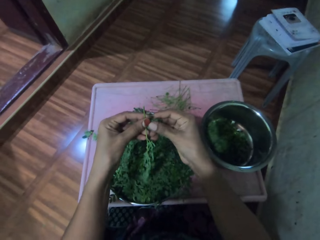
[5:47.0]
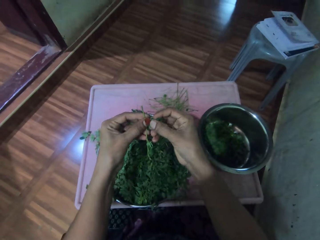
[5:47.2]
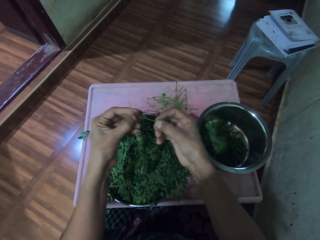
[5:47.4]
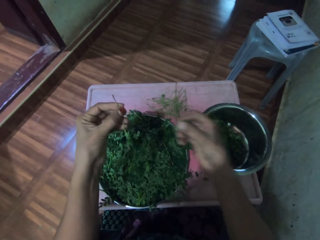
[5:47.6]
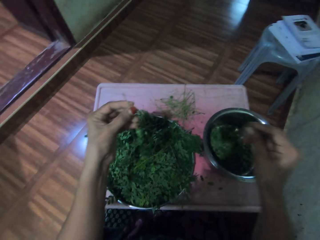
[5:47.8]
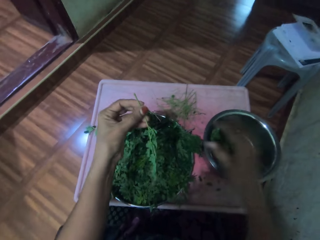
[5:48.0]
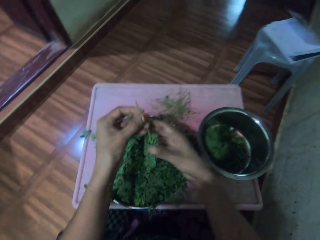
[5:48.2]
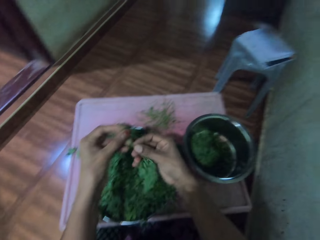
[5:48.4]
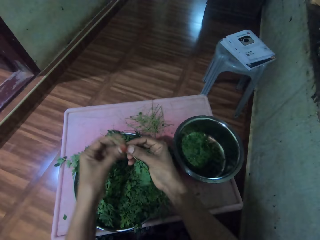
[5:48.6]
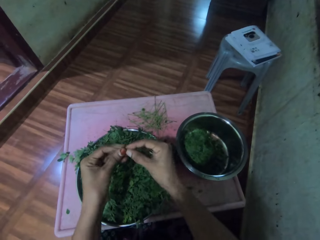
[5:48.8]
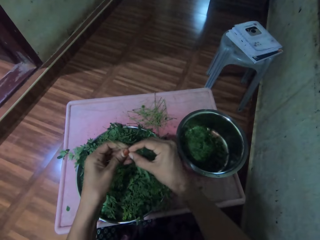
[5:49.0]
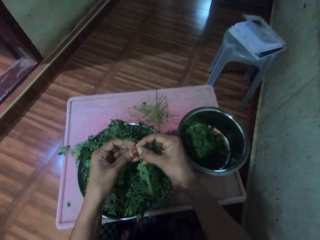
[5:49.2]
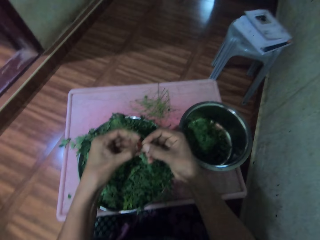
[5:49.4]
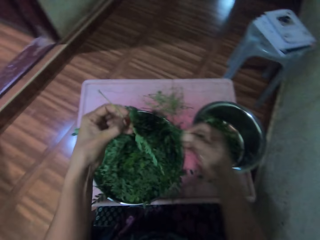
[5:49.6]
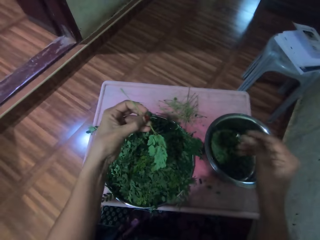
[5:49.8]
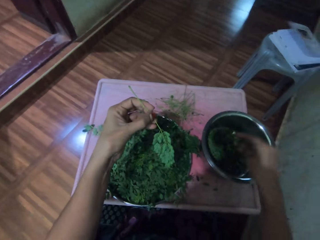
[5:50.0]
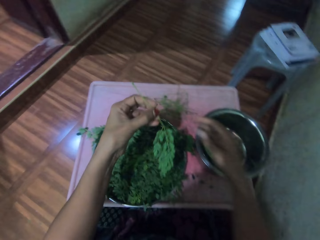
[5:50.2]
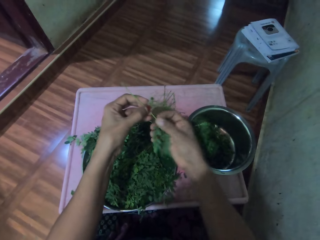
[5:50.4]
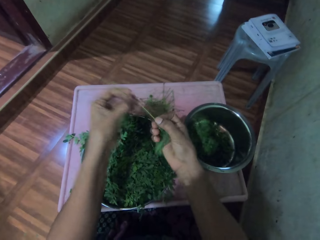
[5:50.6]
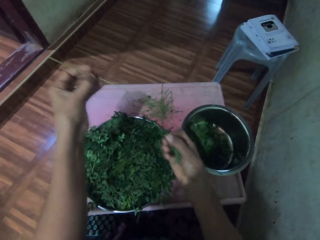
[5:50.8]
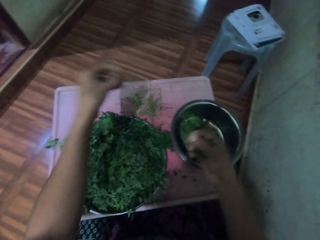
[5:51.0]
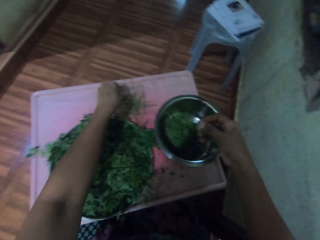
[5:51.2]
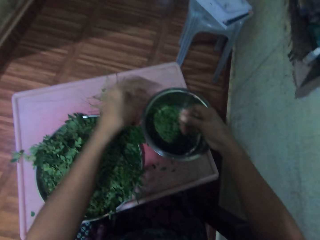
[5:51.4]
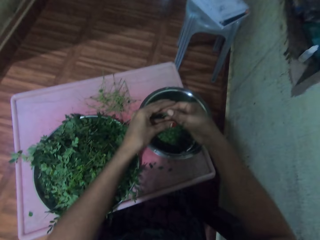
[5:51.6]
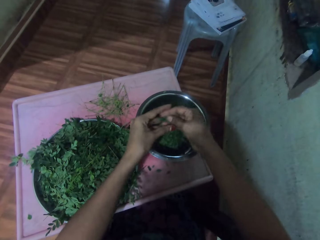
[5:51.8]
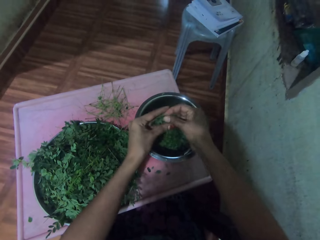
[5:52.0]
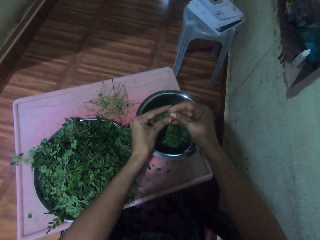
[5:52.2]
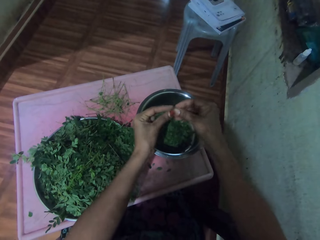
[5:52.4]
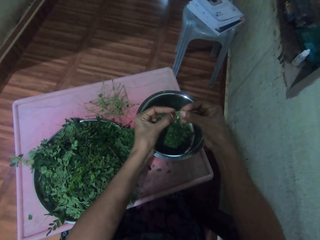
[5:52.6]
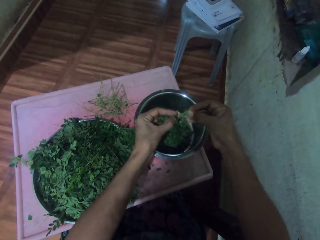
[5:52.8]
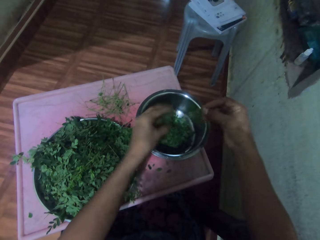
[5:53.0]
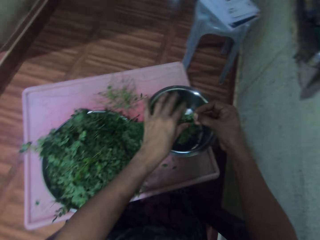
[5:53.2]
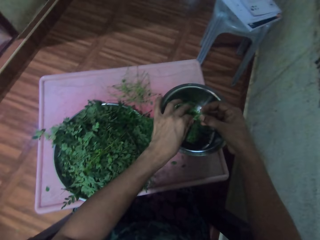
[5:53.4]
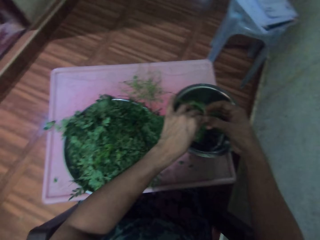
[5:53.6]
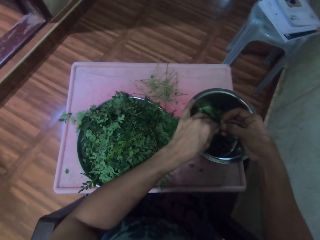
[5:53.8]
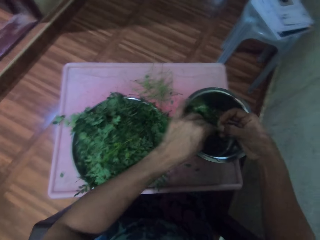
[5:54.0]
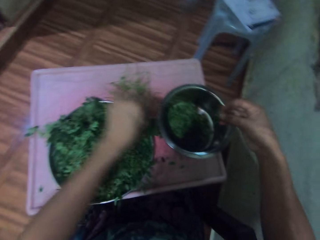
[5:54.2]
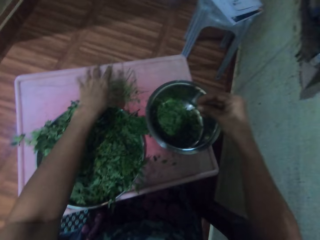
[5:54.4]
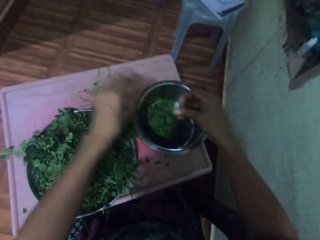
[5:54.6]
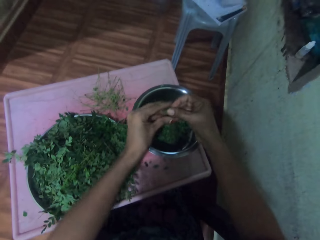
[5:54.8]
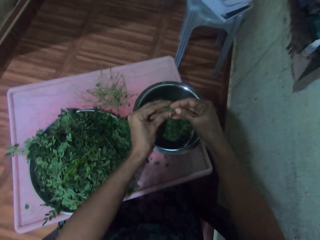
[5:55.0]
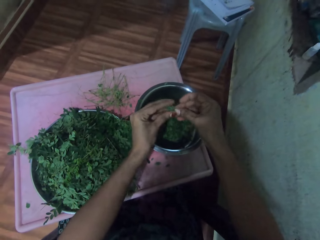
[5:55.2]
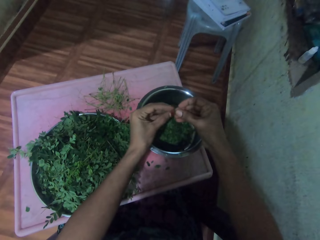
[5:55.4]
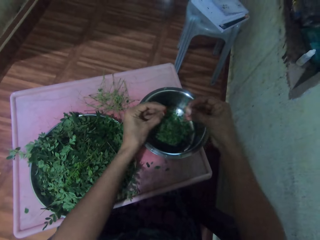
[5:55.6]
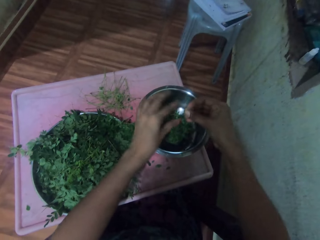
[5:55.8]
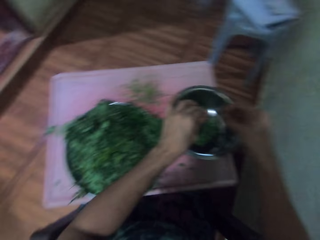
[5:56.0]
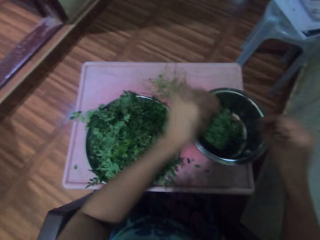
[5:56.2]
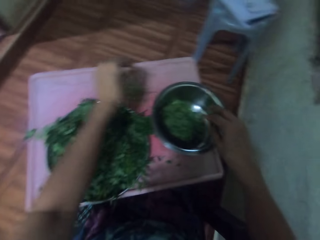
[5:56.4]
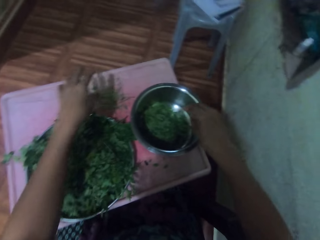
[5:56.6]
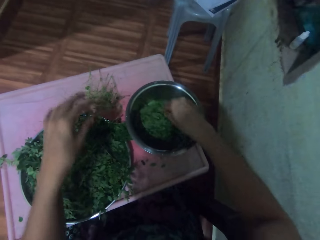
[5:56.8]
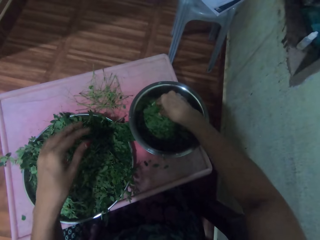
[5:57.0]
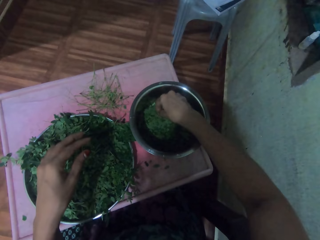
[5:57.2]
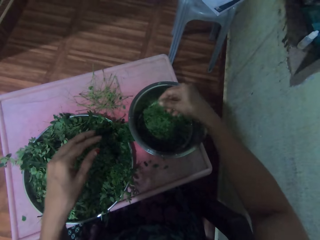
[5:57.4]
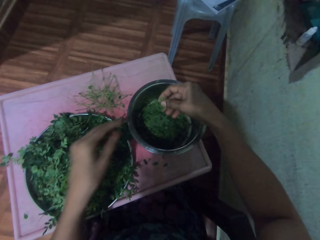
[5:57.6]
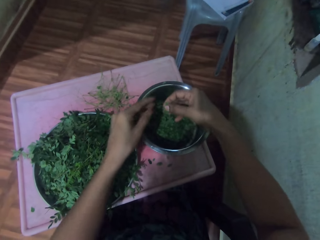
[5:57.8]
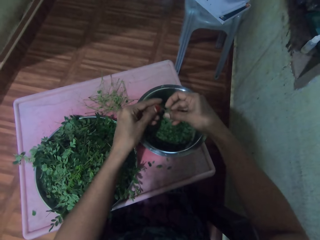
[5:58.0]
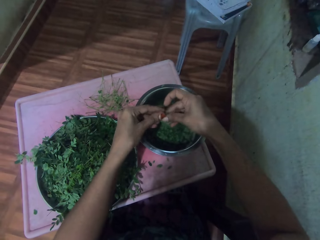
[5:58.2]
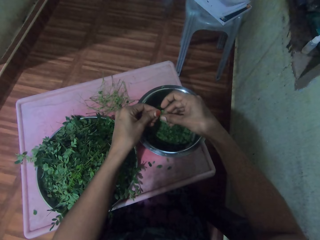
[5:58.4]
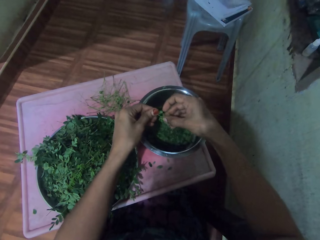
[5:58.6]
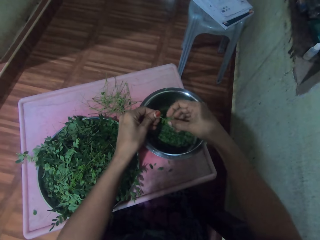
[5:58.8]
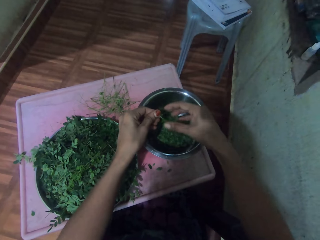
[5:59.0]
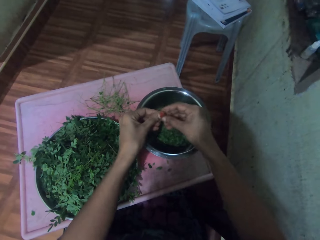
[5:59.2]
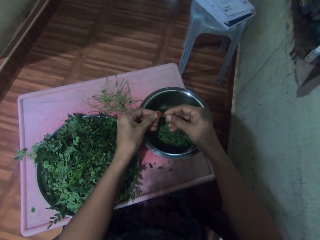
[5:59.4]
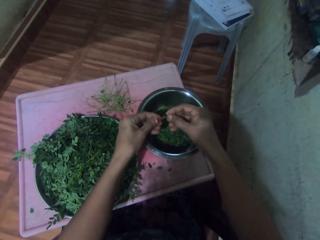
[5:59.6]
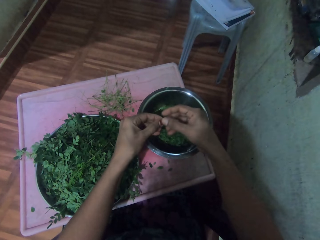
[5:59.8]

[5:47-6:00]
The camera wearer plucks vegetables from the stalk or twig. They put the vegetables in the silver bowl. They pluck vegetables from the stalk. They put the vegetables in the silver bowl. They pluck vegetables from the stalk. They throw the twig away. They put the vegetables in the silver bowl. They cut the vegetable. They put the vegetables in the silver bowl.

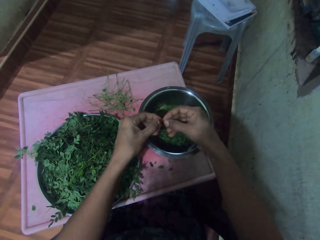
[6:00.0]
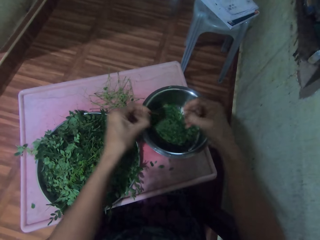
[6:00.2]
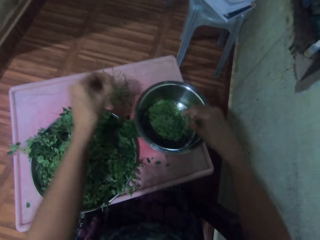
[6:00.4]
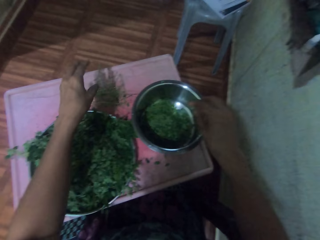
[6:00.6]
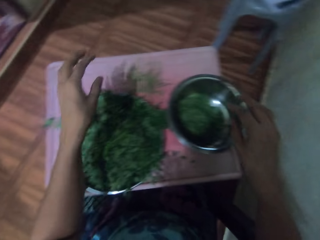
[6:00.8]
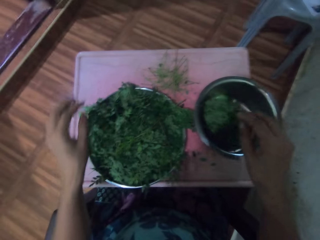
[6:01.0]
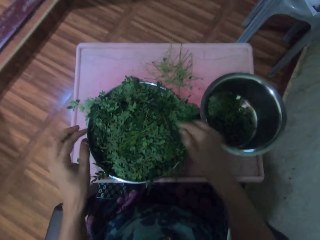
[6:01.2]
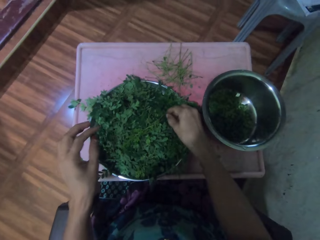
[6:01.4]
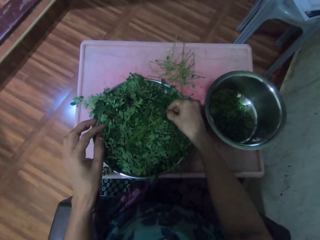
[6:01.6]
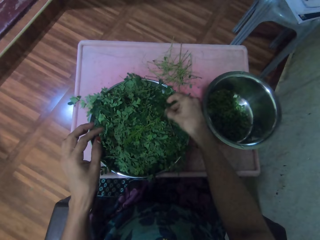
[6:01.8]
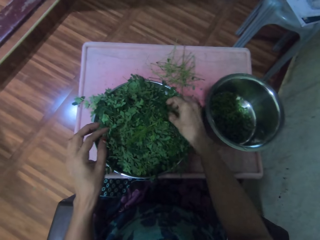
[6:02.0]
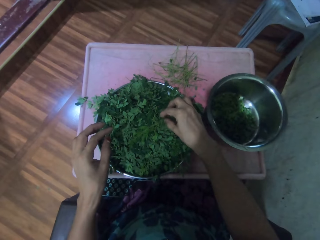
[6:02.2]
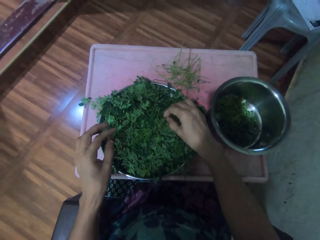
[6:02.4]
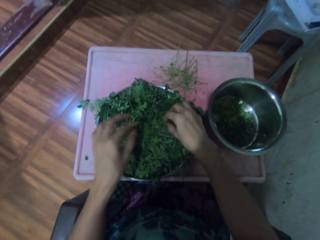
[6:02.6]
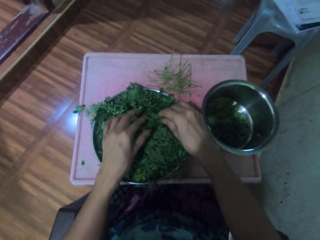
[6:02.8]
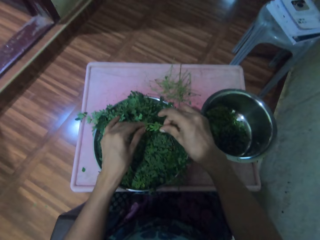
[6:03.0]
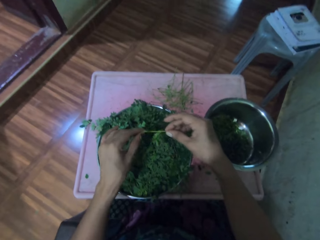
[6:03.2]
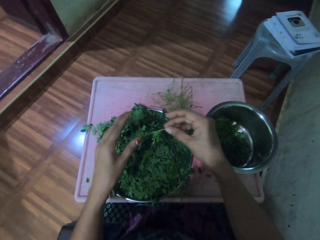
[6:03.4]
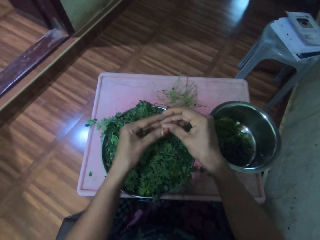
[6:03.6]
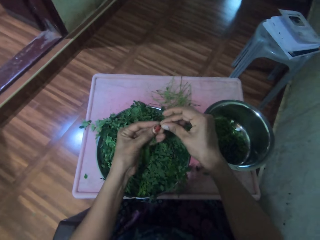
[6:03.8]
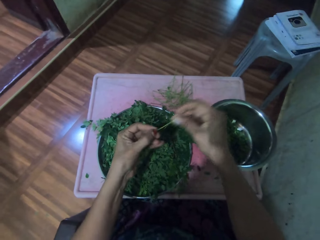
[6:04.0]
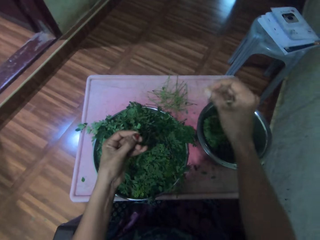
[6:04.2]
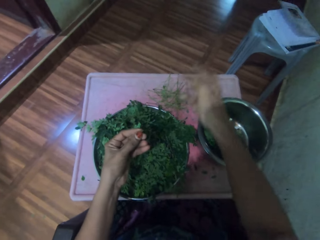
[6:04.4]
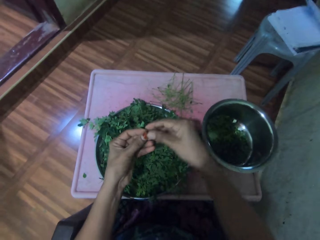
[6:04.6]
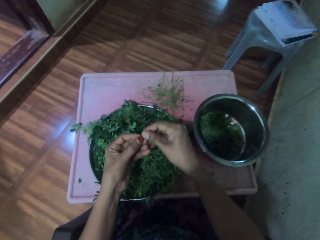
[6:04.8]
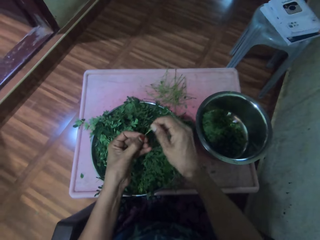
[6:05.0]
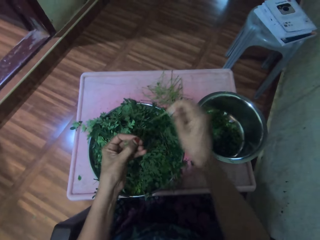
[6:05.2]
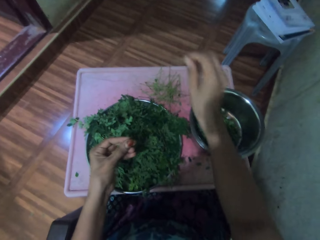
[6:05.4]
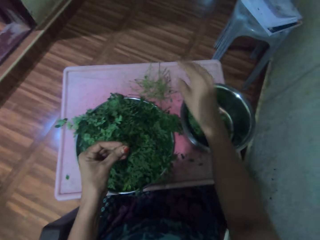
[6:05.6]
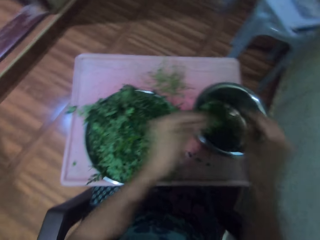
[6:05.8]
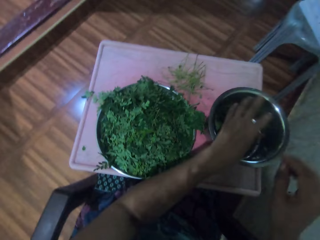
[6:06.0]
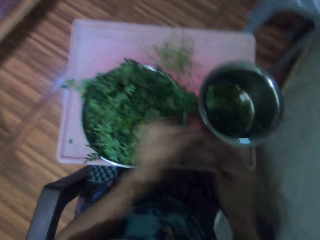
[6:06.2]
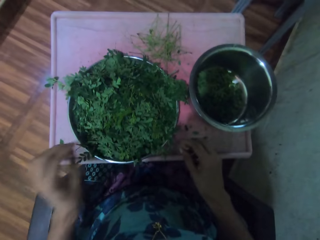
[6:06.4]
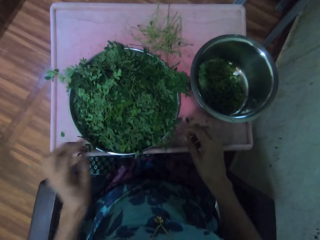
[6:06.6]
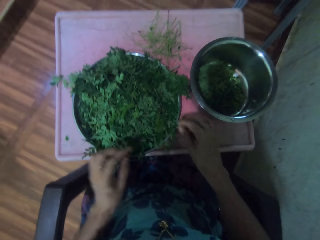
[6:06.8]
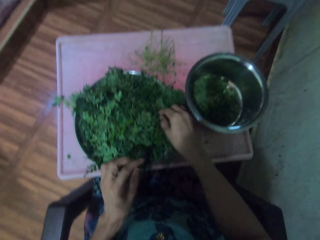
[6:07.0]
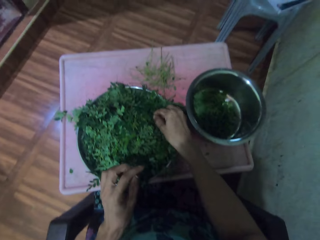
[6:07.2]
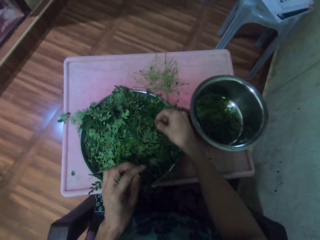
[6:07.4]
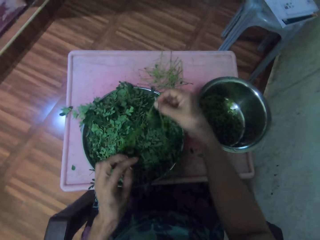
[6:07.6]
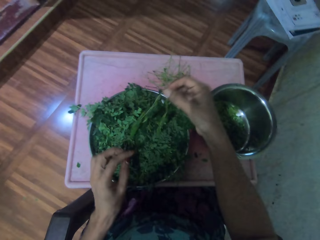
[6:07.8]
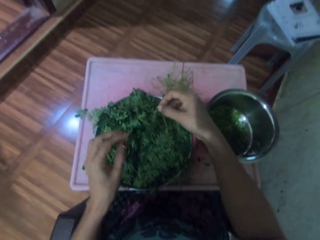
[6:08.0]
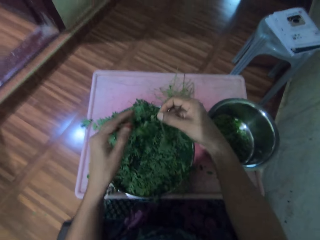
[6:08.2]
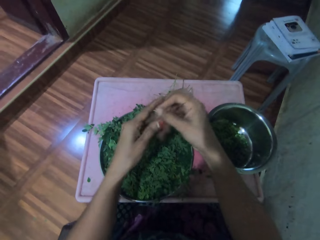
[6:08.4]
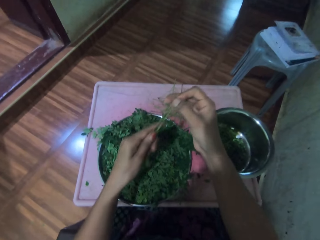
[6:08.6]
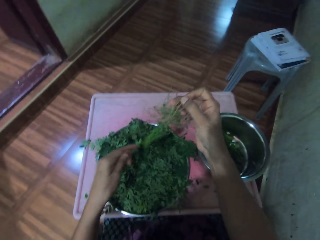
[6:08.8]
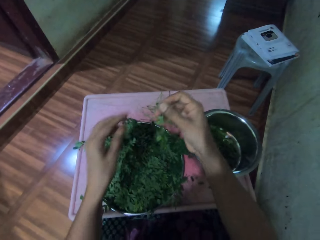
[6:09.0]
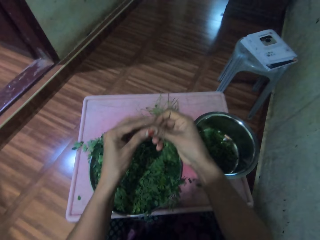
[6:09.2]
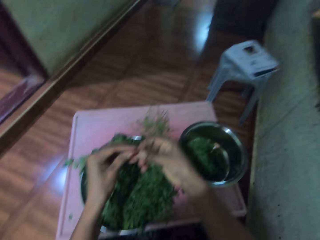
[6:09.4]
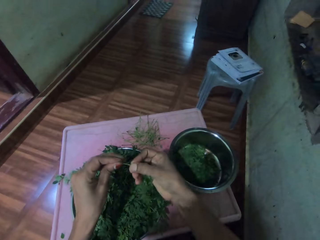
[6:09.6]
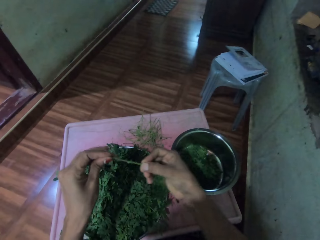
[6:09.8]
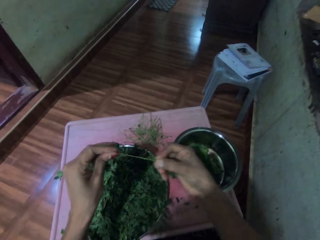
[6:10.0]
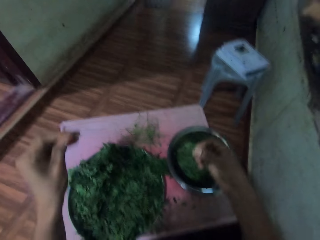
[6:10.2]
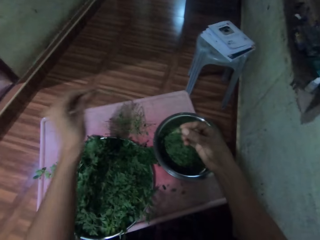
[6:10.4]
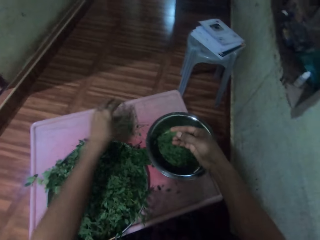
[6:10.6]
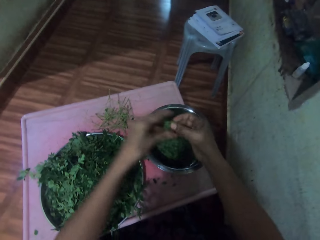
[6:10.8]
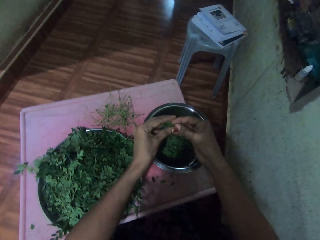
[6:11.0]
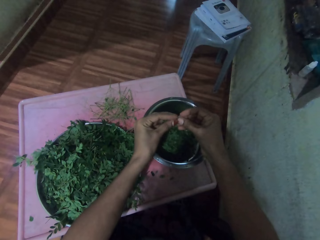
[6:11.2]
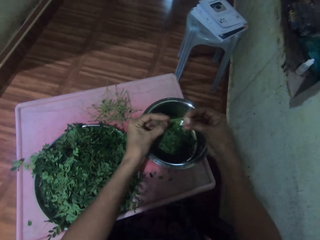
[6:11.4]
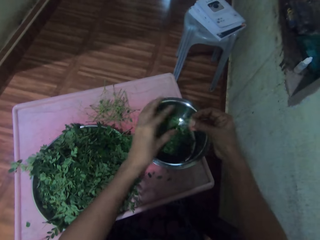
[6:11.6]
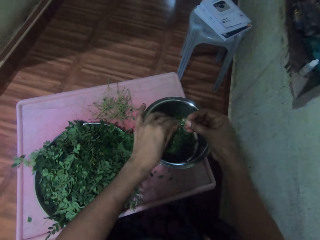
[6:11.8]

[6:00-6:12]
The camera wearer picks vegetables from the tray. They pluck vegetables from the stalk or twig. They drop the stalk on the table. They put the vegetables in the silver bowl. They pick vegetables from the tray. They touch the vegetable twig. They pluck vegetables from the stalk. They drop the stalk on the table. They cut the vegetable.
